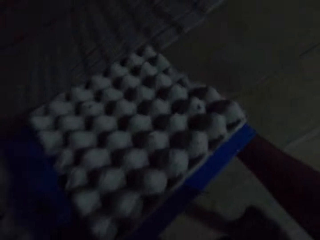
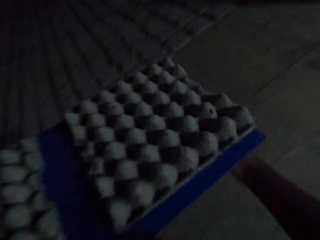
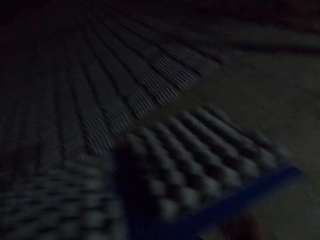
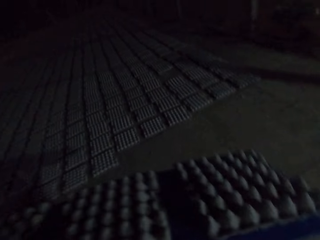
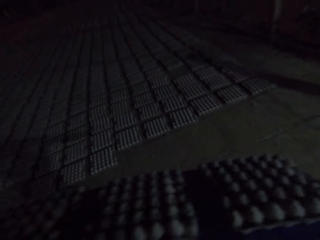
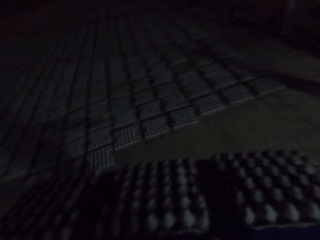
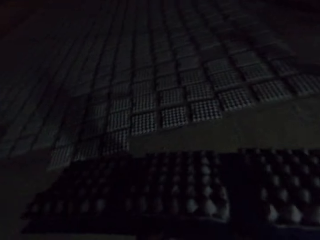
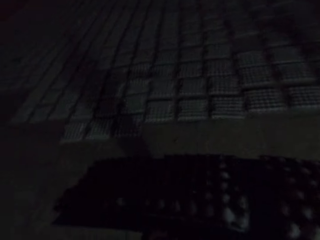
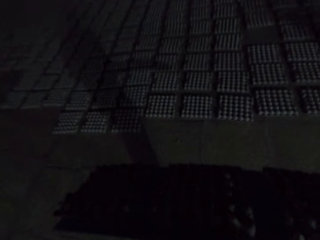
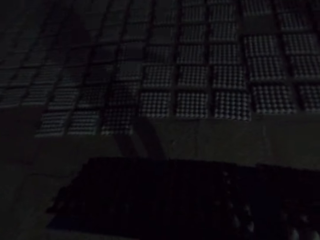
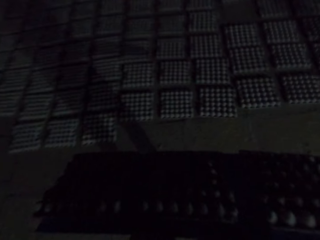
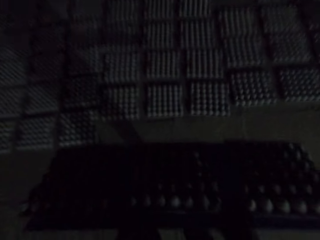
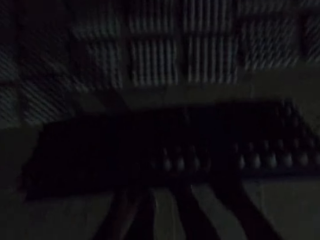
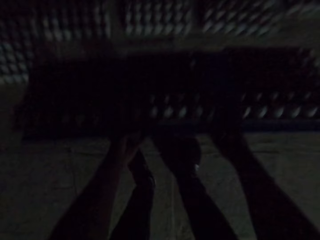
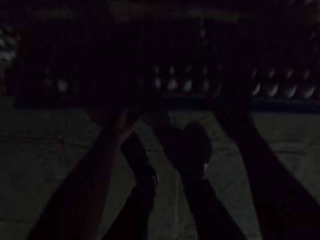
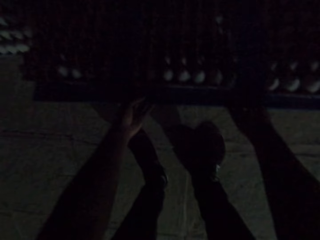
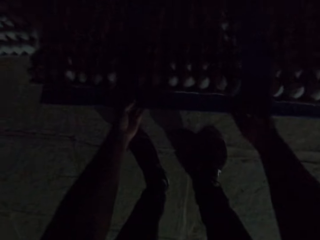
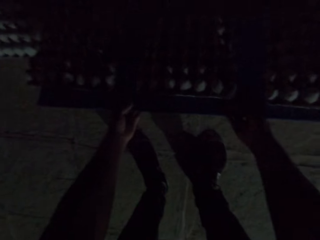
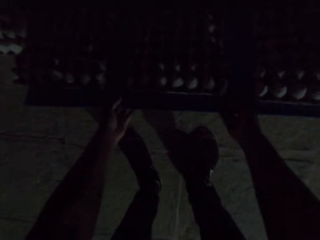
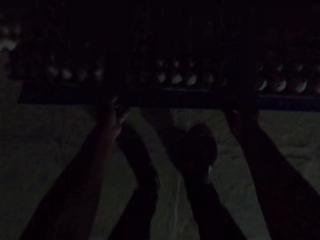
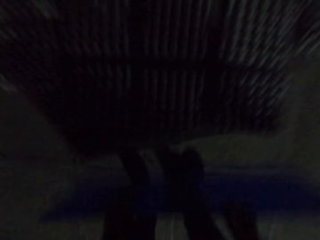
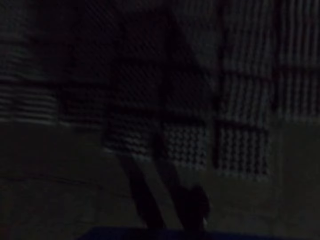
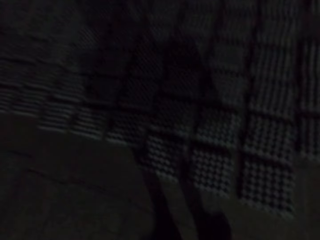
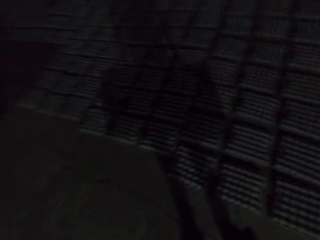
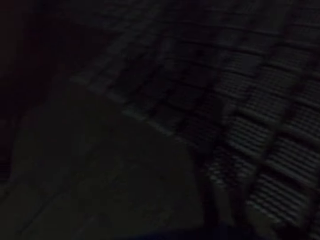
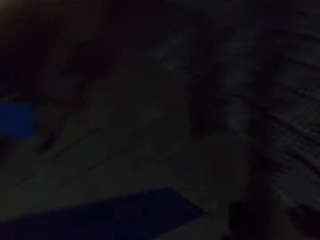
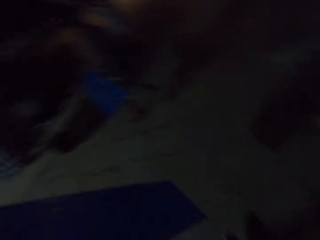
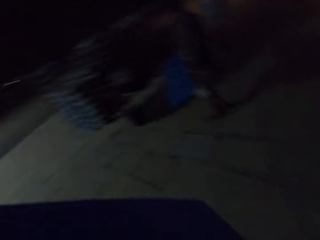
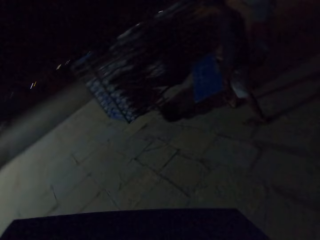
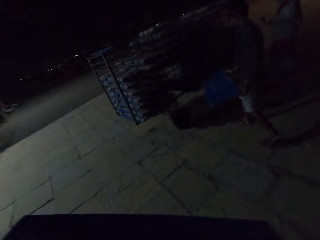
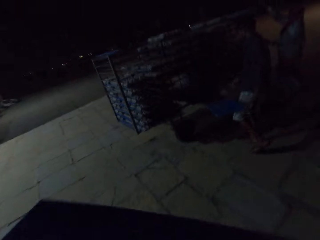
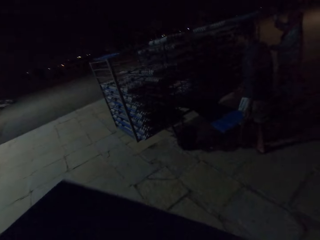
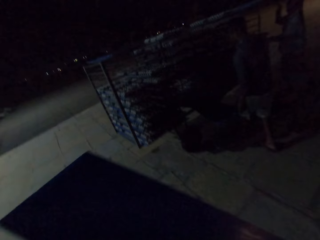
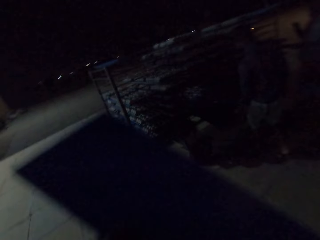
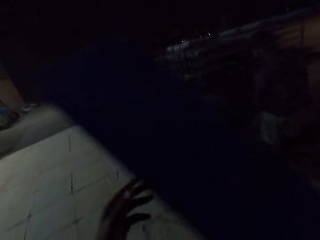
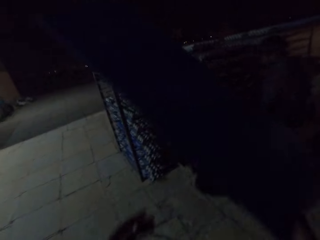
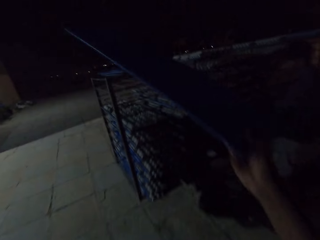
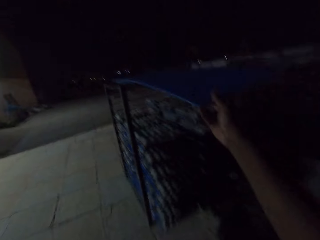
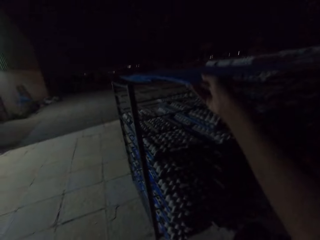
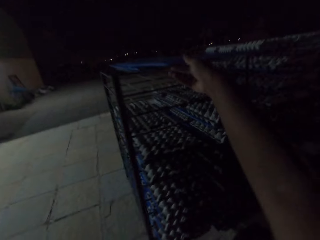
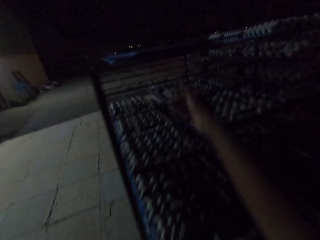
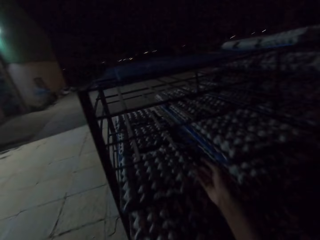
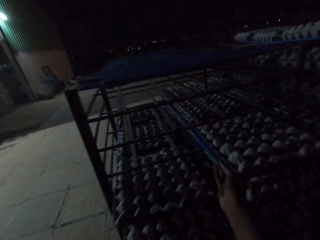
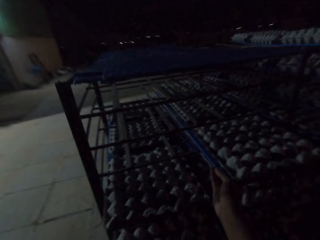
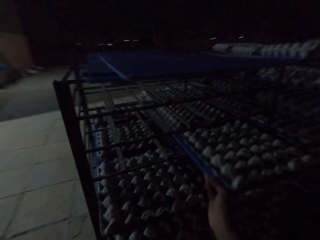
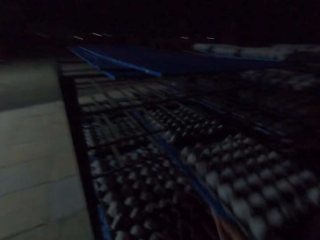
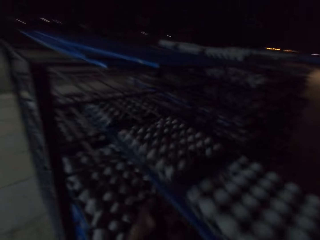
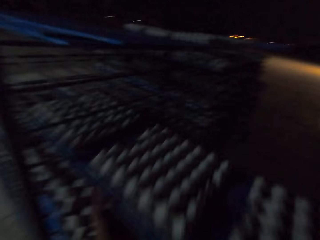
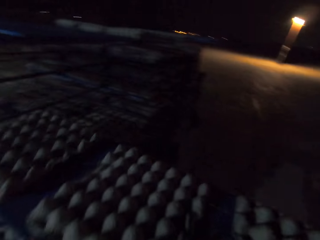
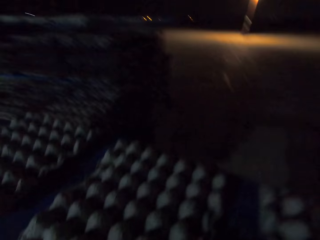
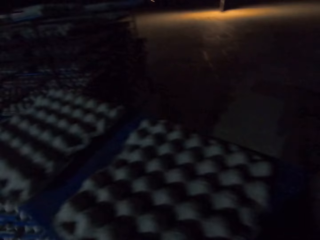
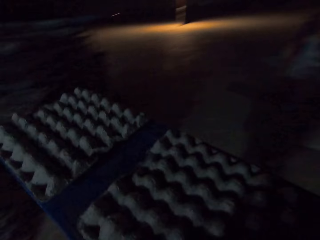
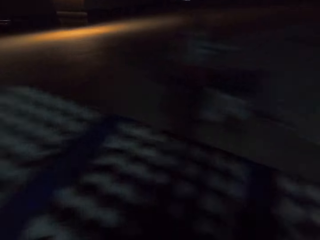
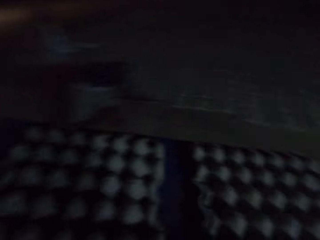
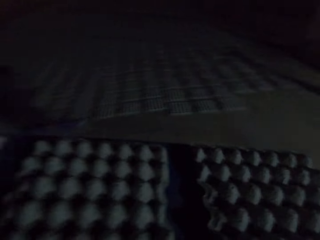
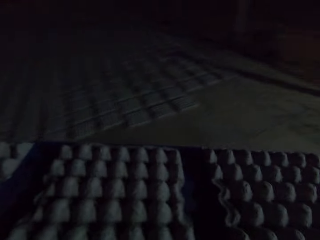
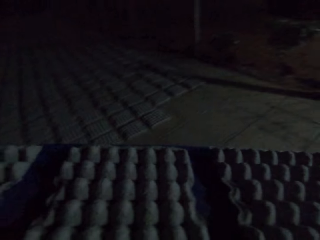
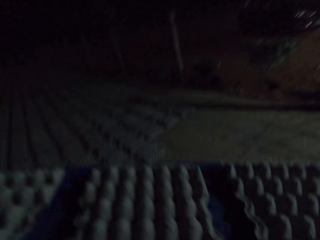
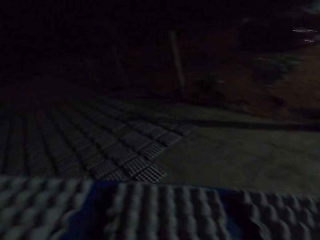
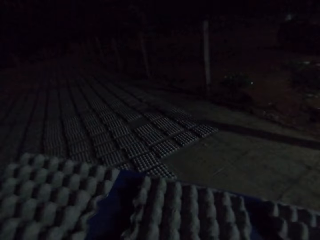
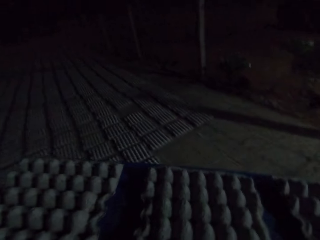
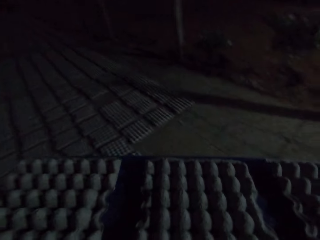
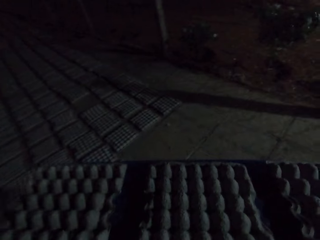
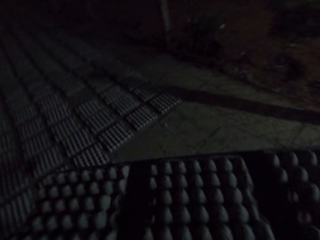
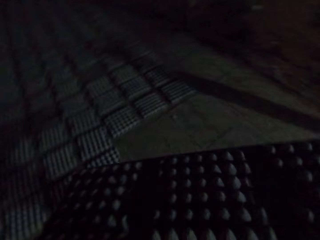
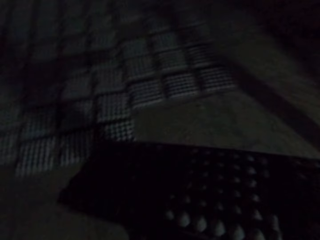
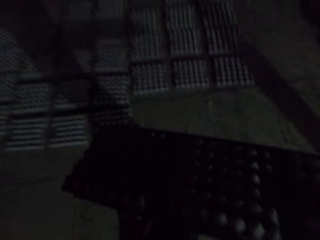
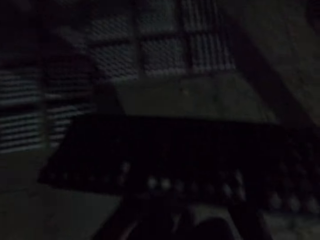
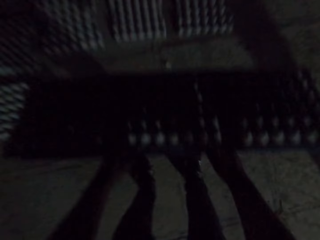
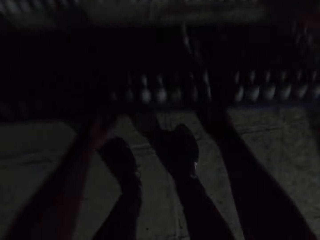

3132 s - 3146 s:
The camera wearer walks. They drop the egg crates on the floor. They walk. A man walks to the trolley. The camera wearer drops the blue pallet on the warehouse crate. They carry the egg crates from the warehouse crate with the blue pallet. They walk.

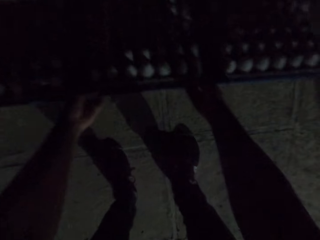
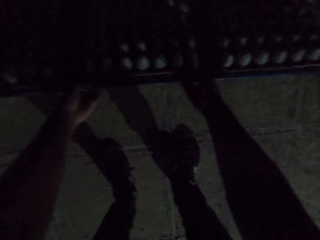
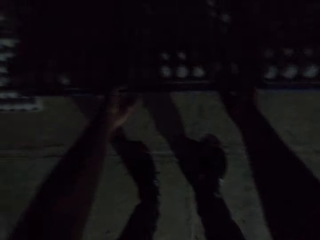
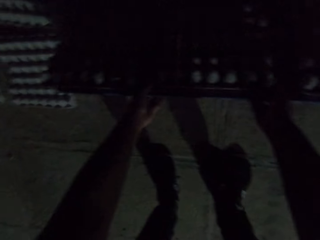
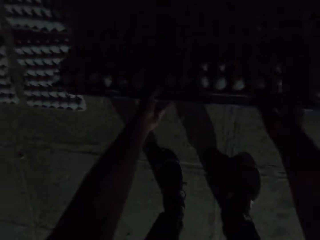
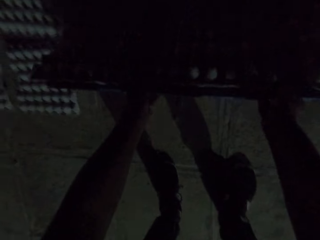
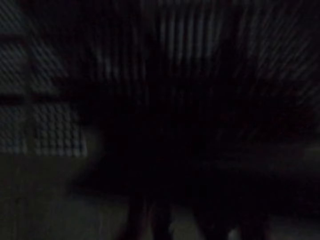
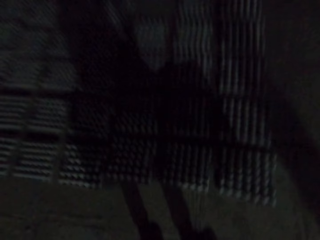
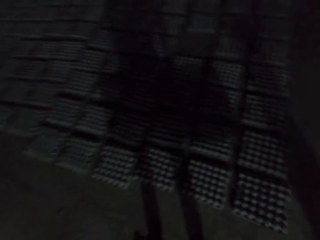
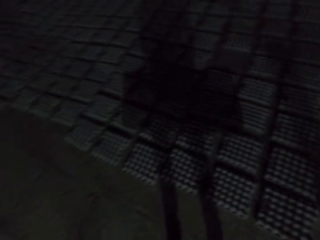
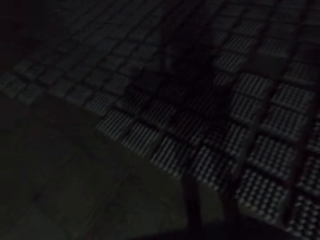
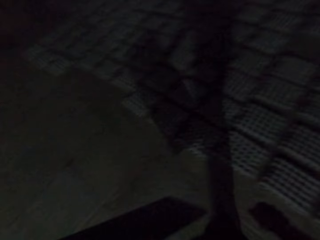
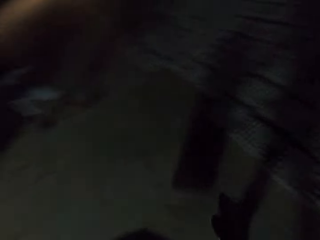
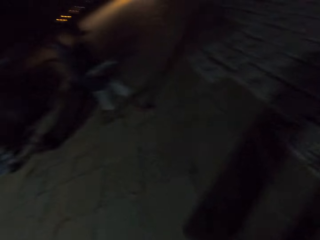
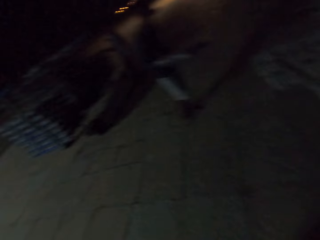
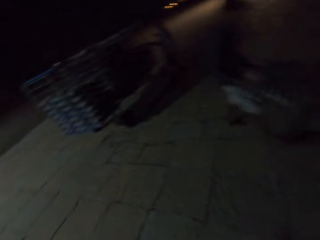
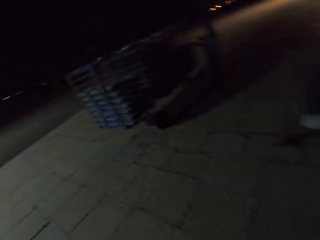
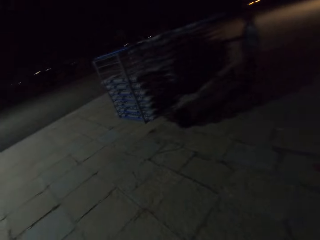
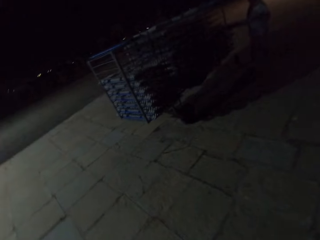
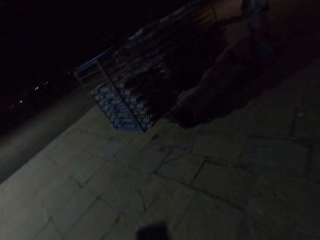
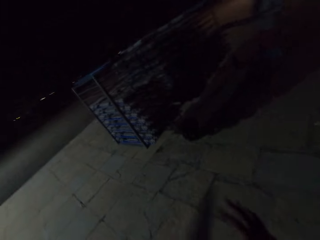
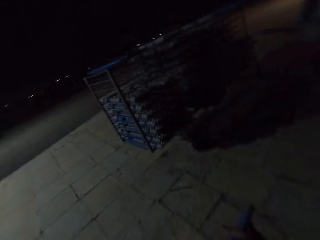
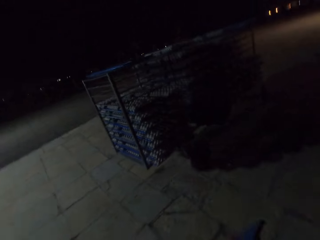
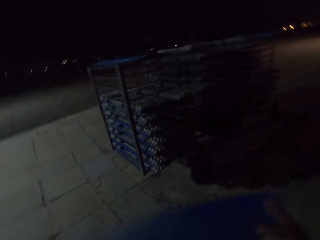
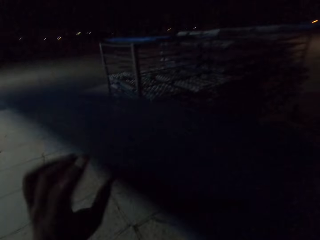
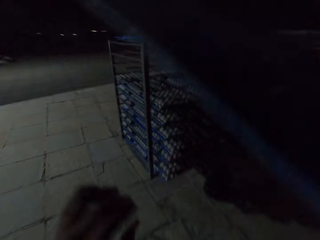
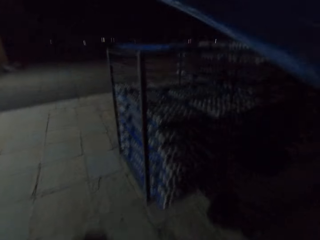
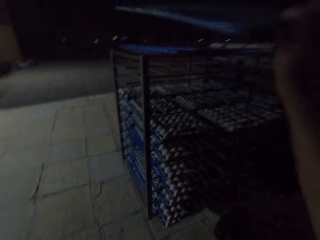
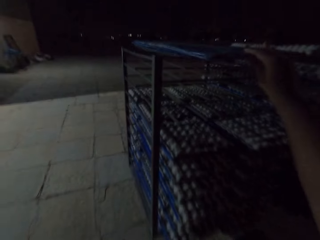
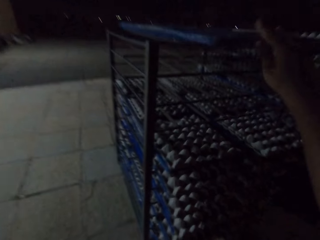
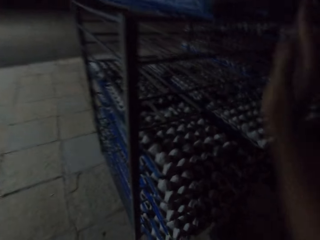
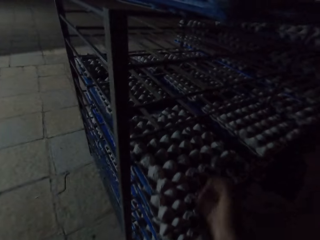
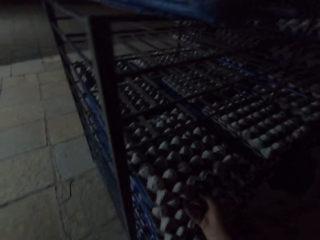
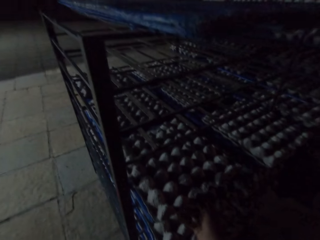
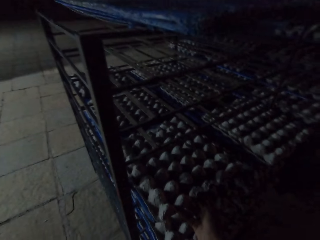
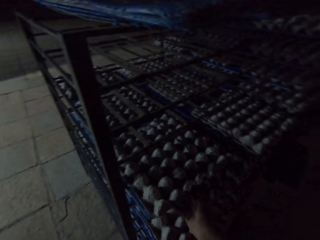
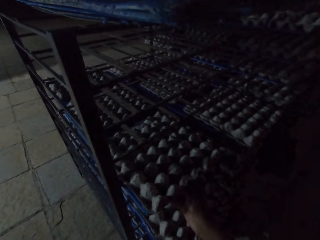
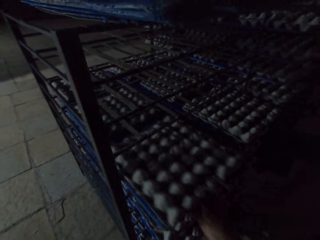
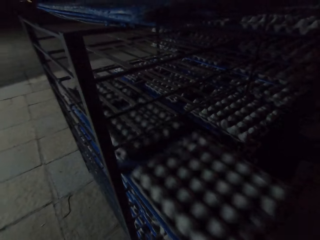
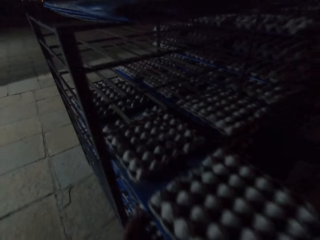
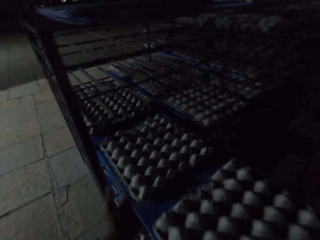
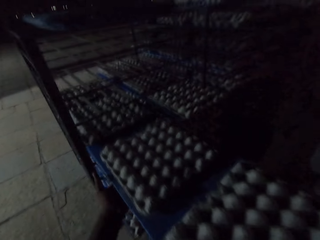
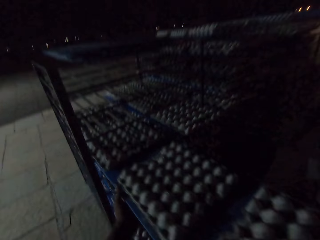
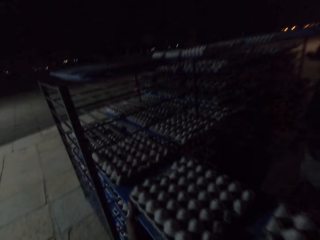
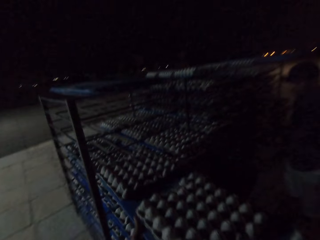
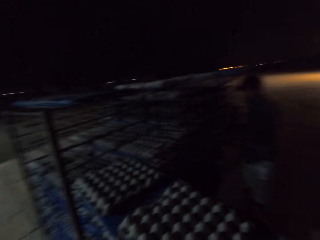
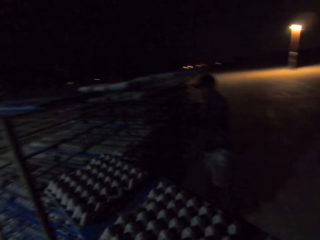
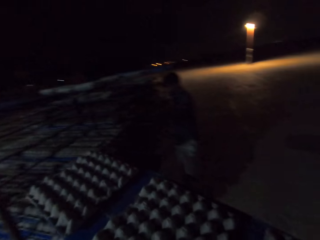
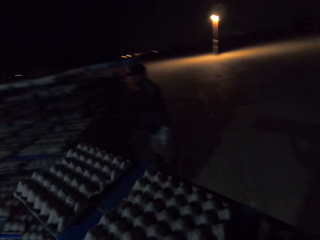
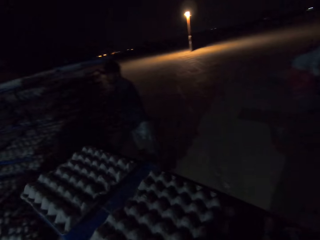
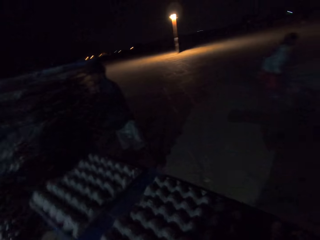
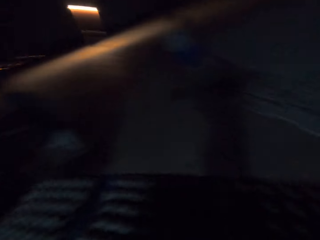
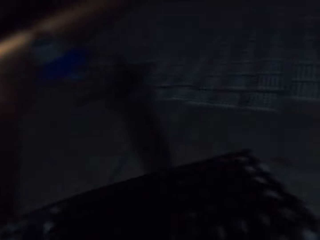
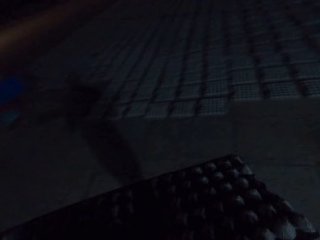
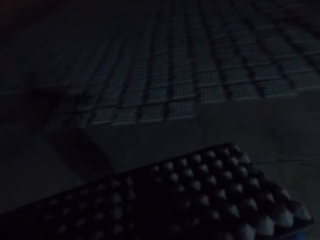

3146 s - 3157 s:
The camera wearer drops the egg crates on the floor. They walk. A man walks with the cartons. The camera wearer drops the blue pallet on the warehouse crate. They carry the egg crates from the warehouse crate with the blue pallet.
